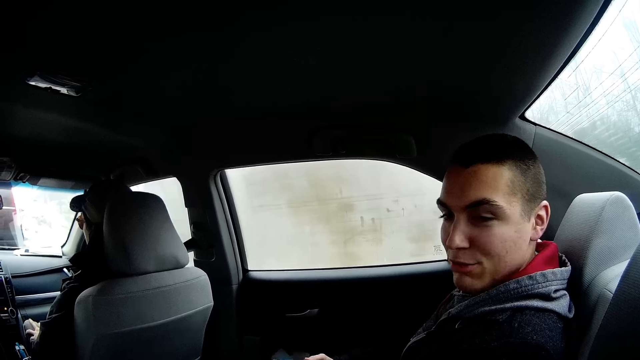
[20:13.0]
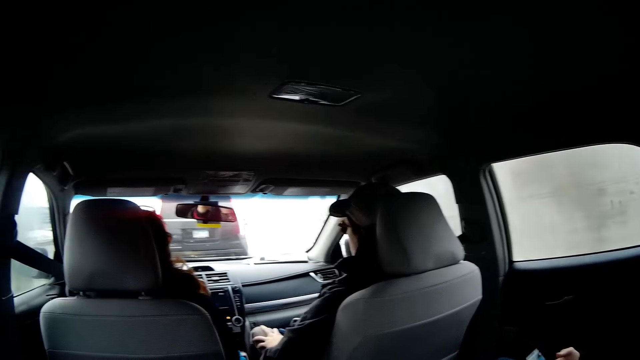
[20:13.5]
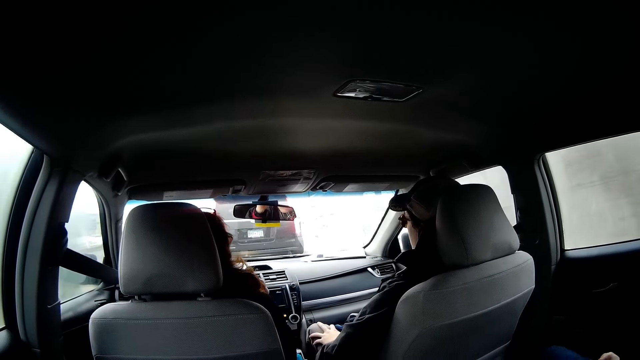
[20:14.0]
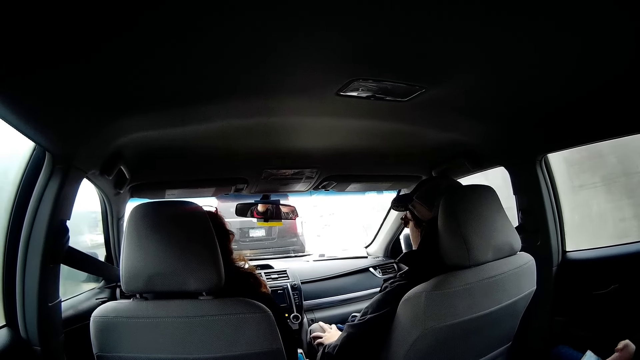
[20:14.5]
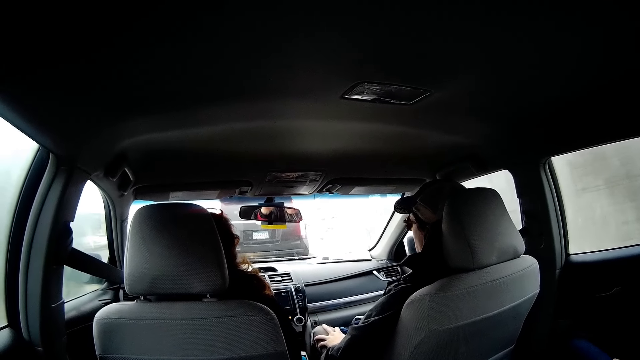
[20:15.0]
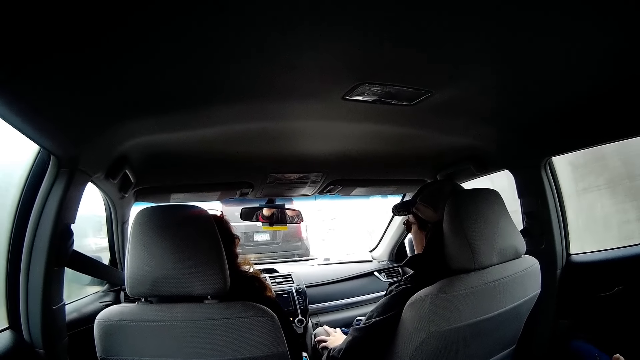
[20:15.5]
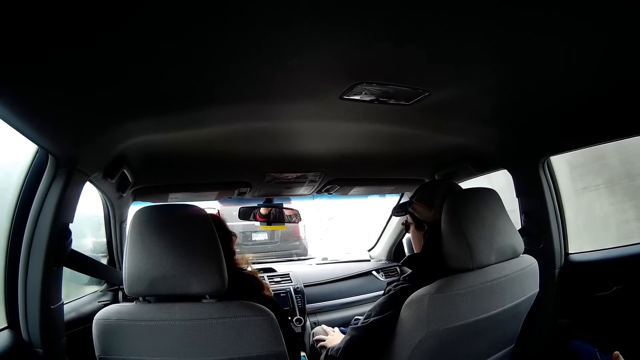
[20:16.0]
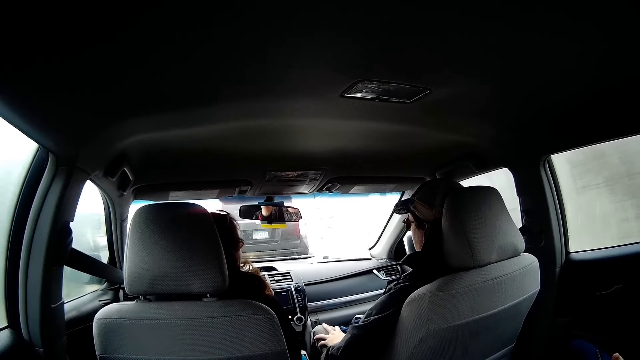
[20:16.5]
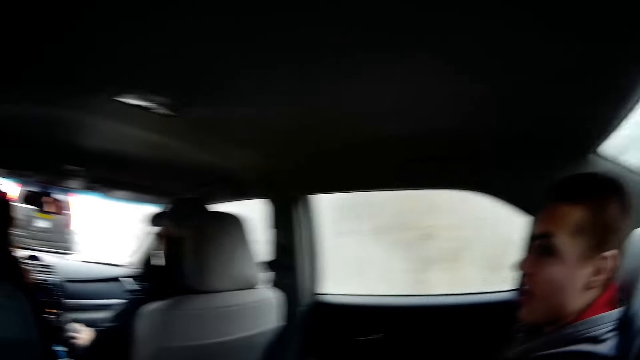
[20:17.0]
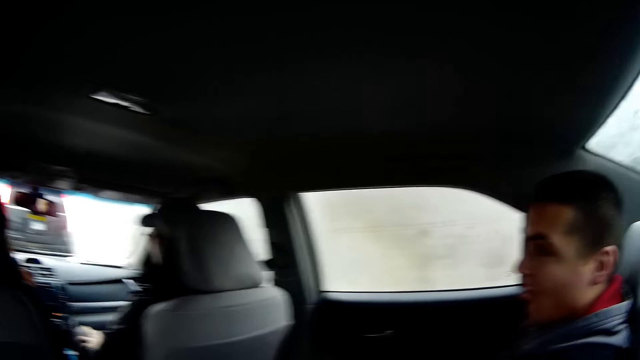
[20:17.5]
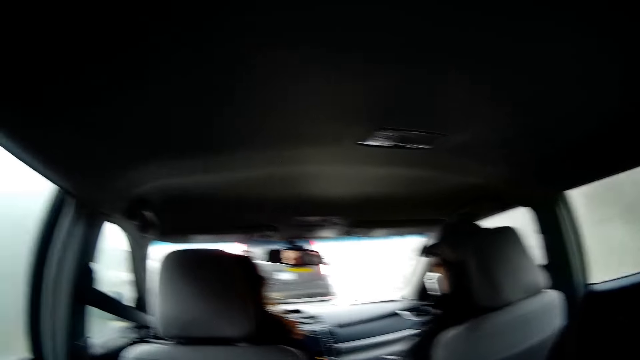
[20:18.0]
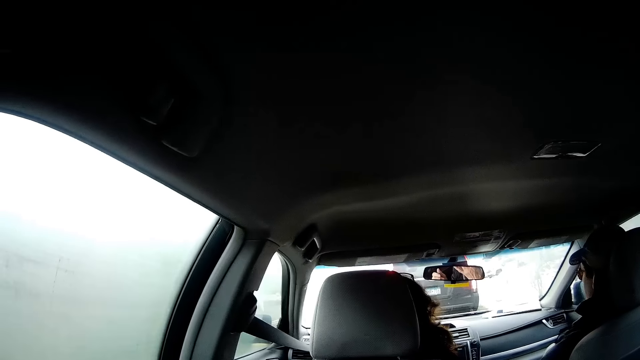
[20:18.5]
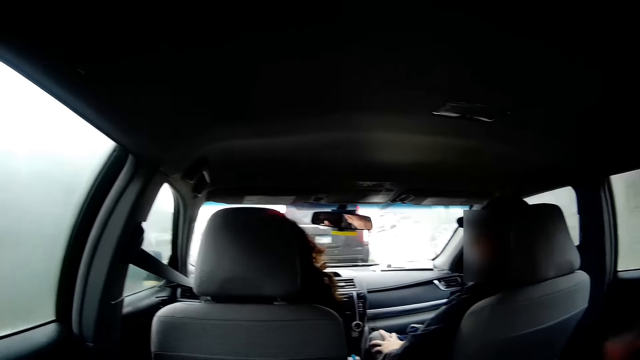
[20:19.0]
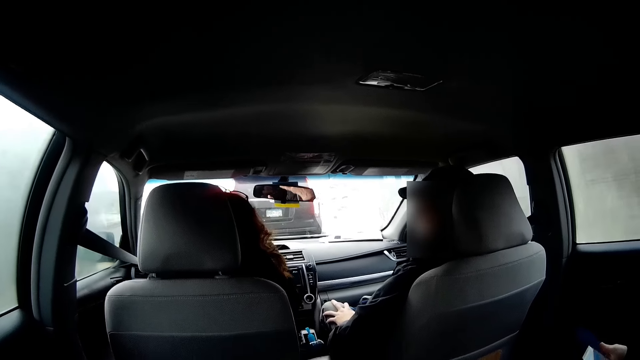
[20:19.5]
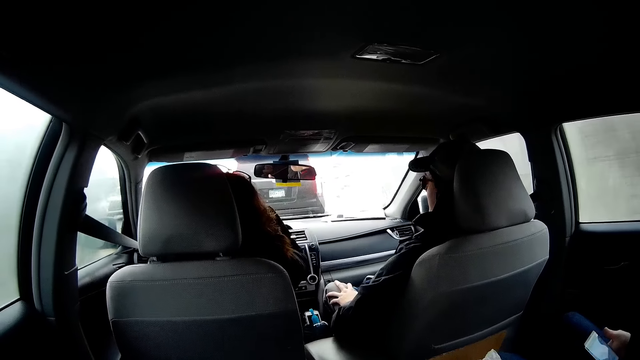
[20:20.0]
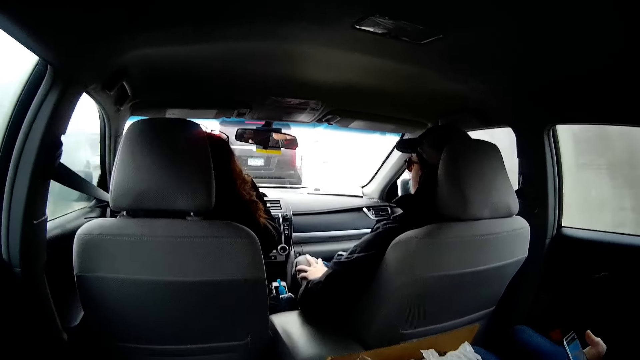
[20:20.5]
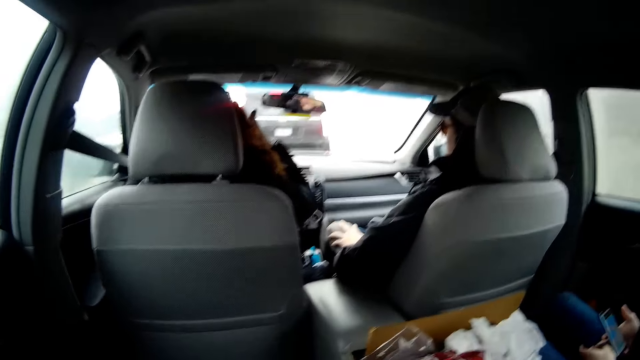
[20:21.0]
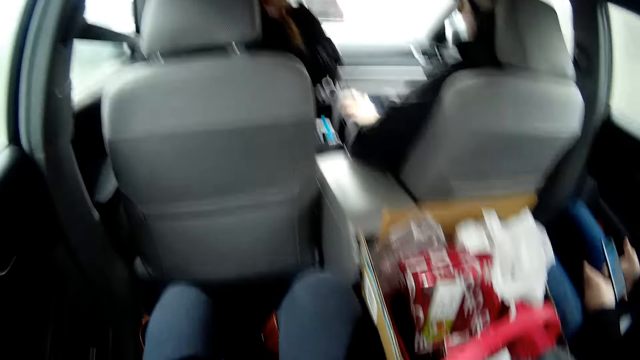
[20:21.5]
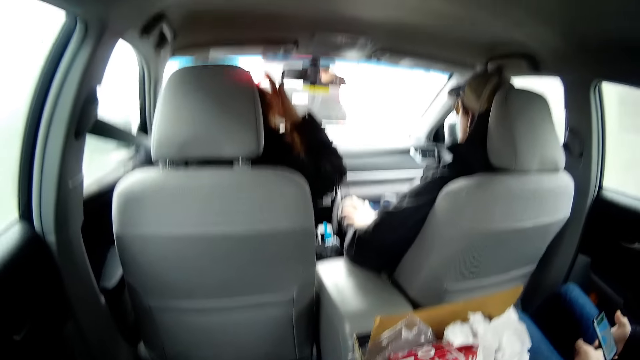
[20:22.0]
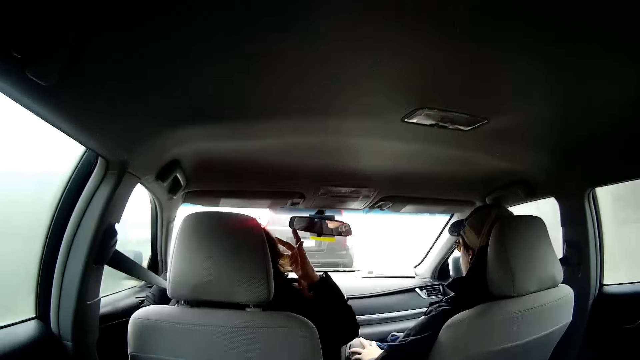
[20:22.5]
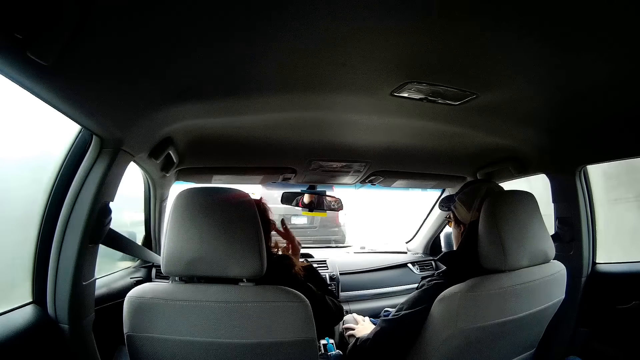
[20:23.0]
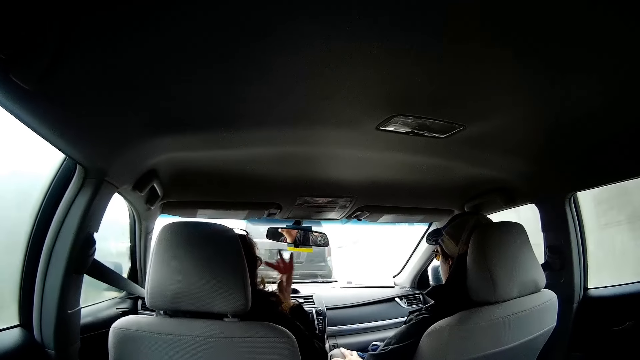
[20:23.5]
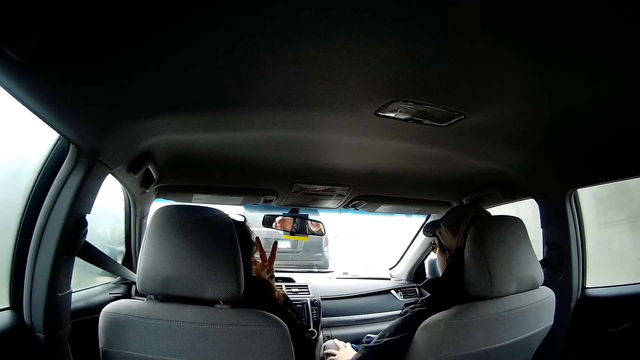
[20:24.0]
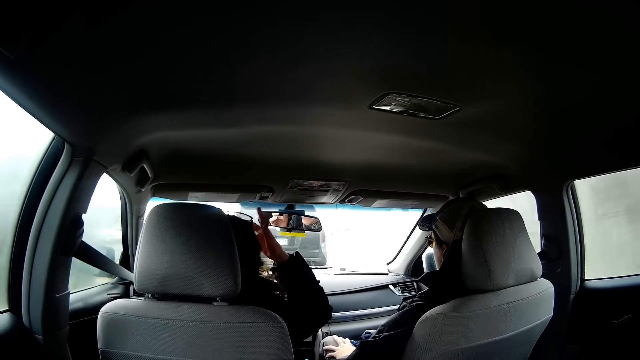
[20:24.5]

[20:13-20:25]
A person drives the car. Another person talks to the camera wearer. A third person talks to the first person. The first person touches the hair.

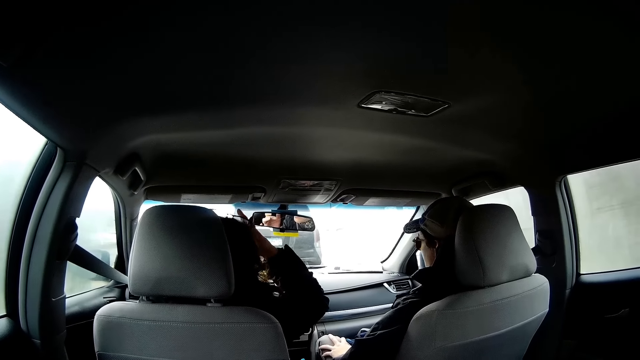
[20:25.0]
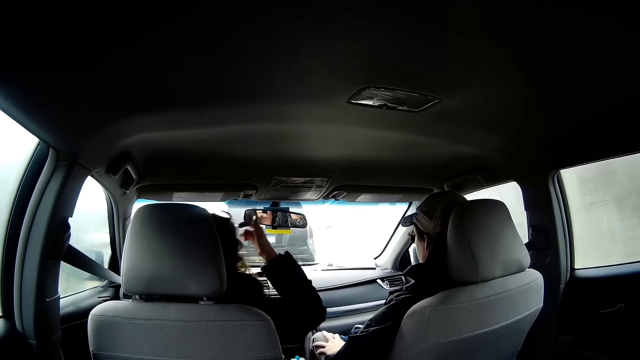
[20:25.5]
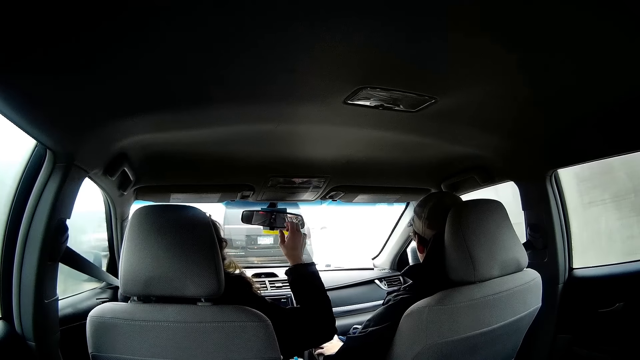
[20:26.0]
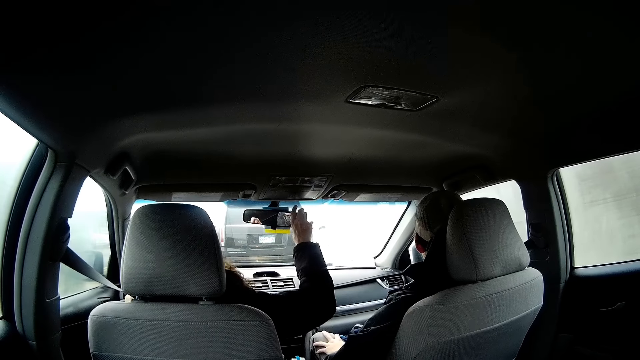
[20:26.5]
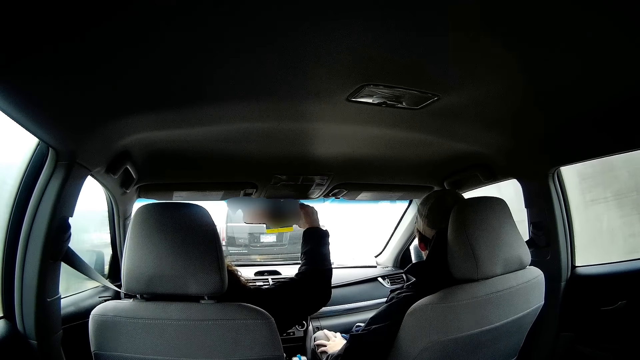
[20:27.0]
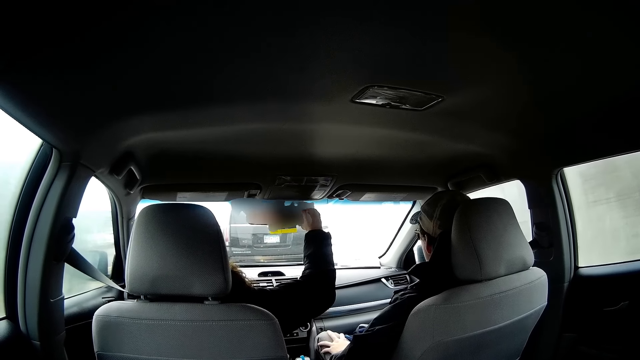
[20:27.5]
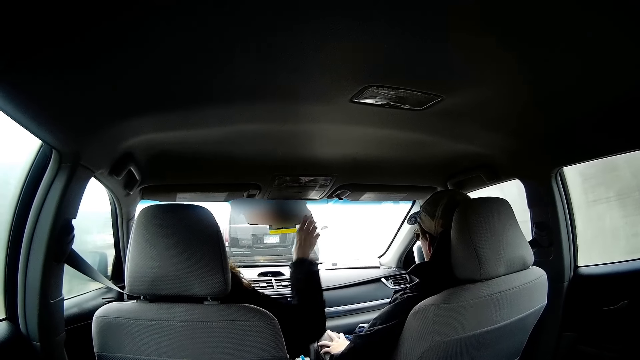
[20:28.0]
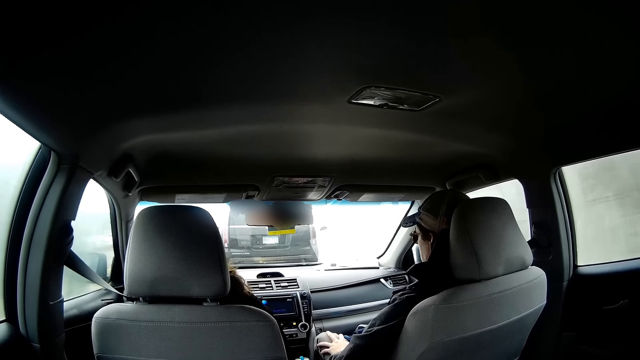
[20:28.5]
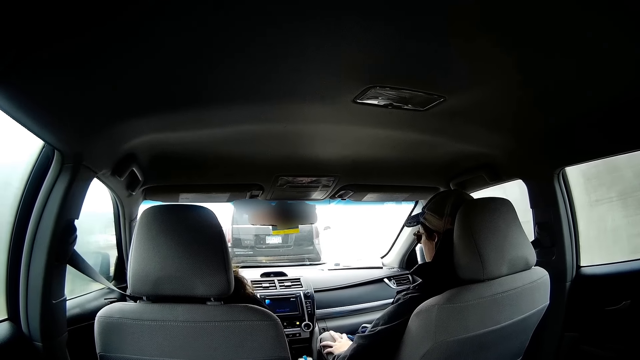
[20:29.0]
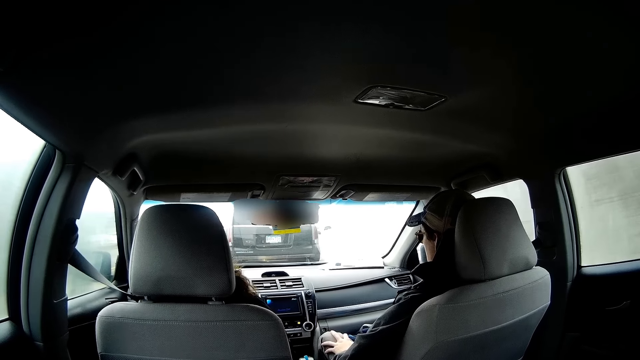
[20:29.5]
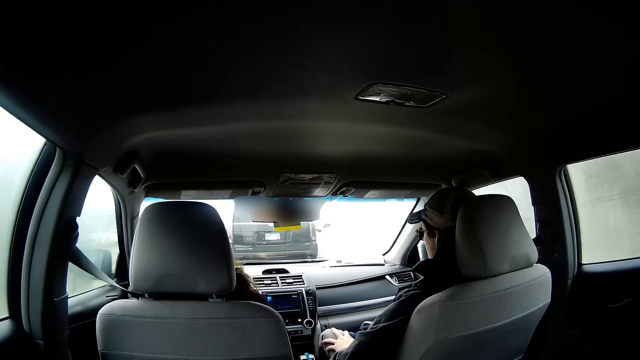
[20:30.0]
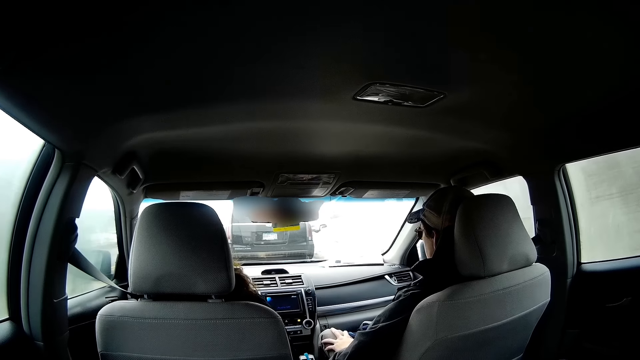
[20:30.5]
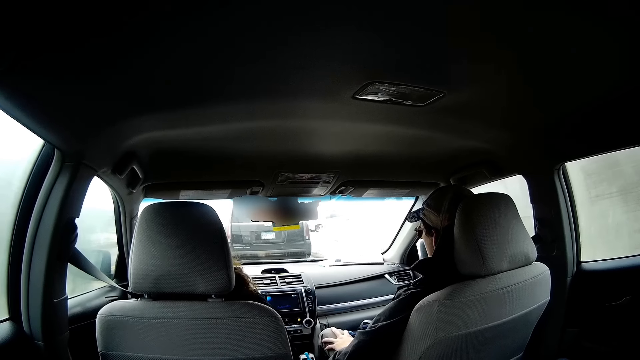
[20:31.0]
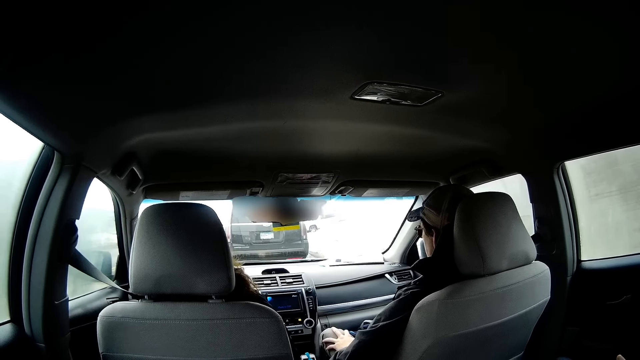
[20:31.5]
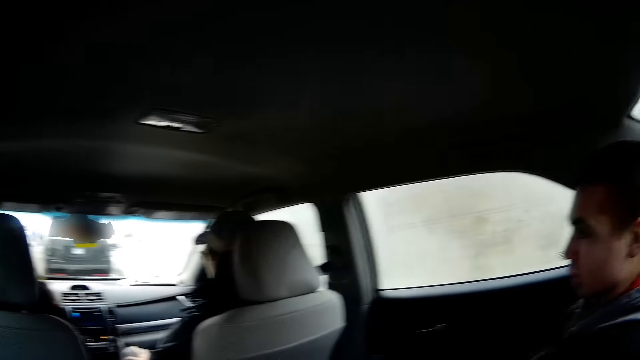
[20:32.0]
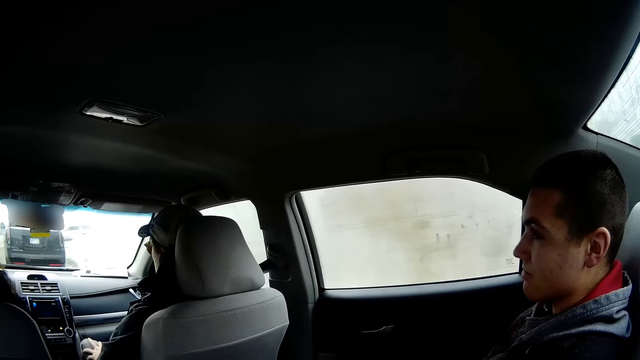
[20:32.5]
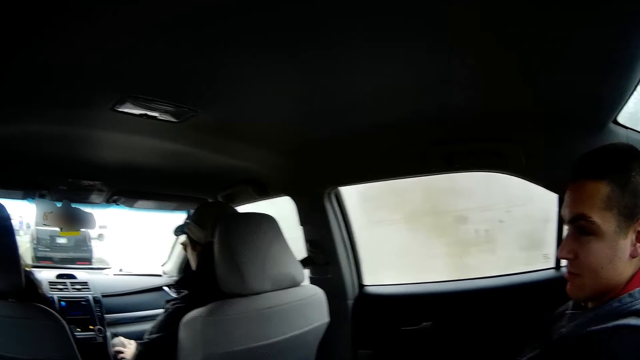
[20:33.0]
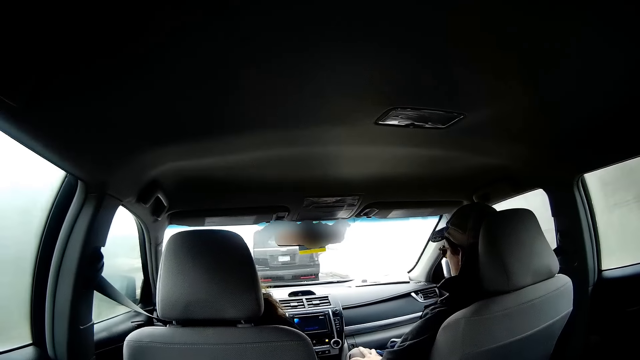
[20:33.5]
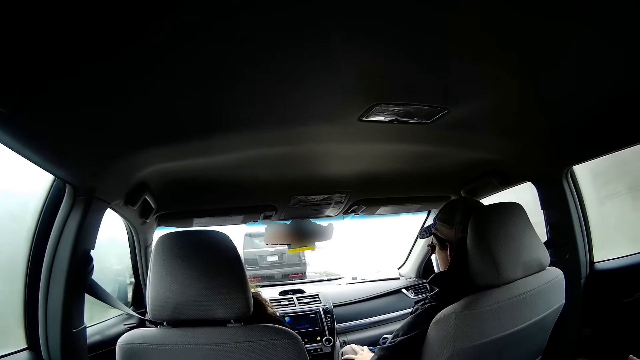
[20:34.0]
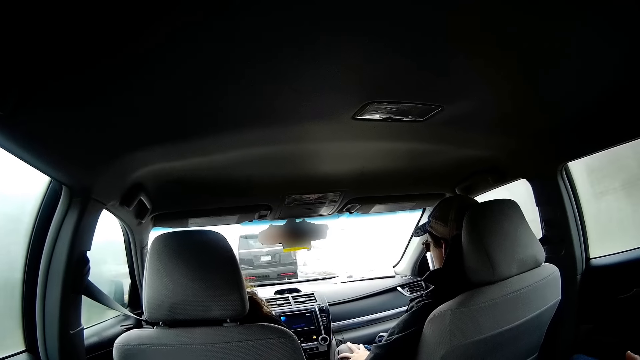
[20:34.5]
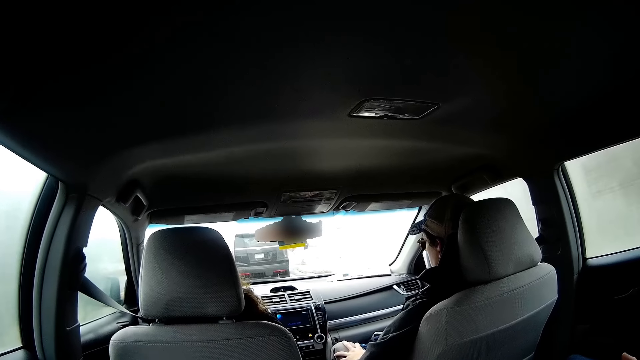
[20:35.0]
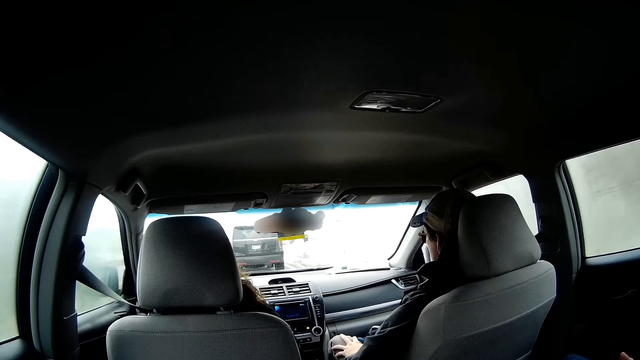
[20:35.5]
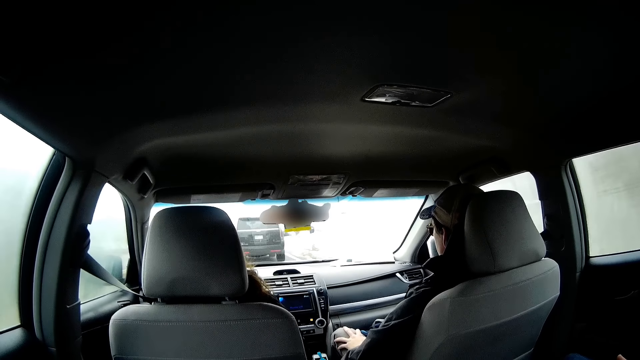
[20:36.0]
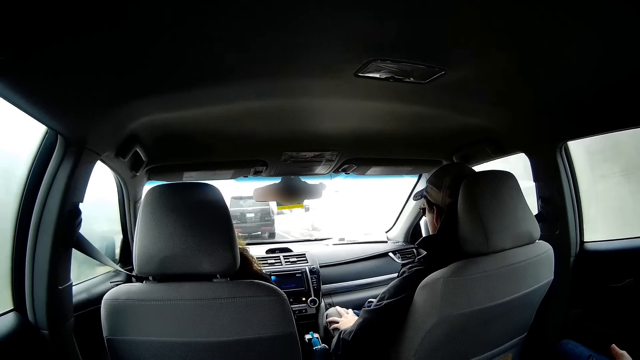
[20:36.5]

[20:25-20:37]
A person touches the rear mirror. The person puts the hand down. A person drives on a road. Another person talks to the camera wearer.
